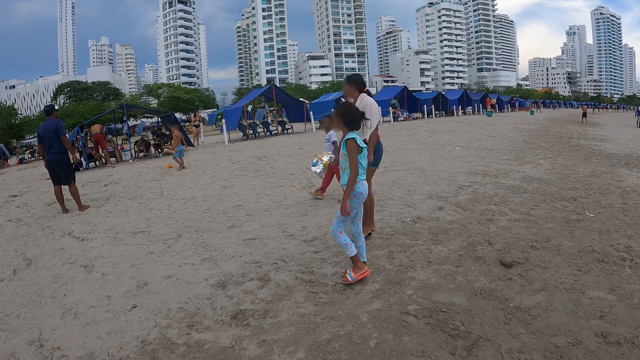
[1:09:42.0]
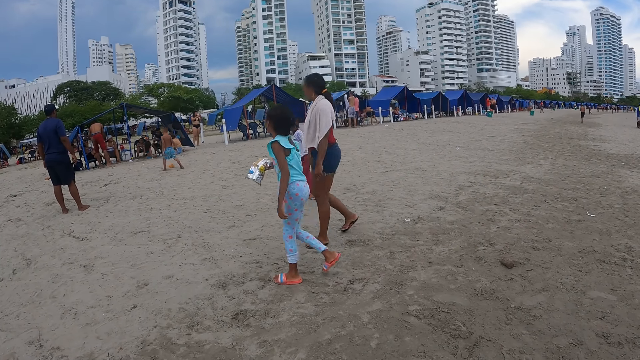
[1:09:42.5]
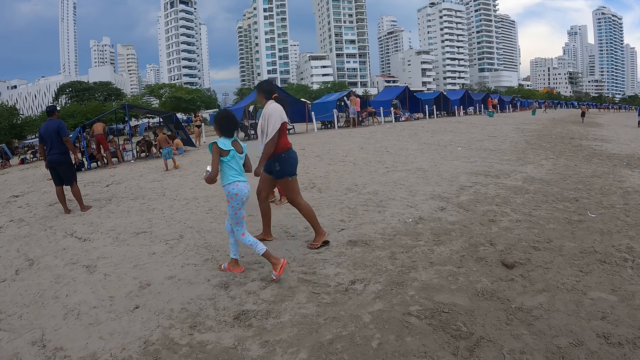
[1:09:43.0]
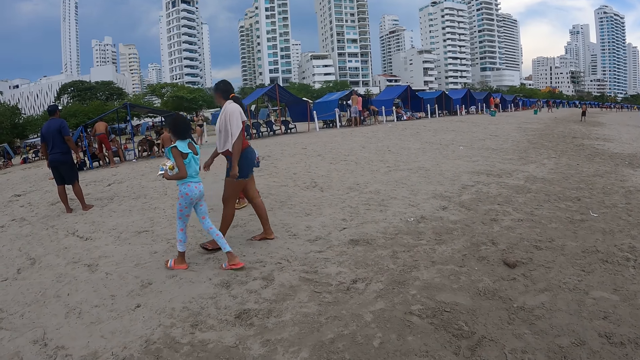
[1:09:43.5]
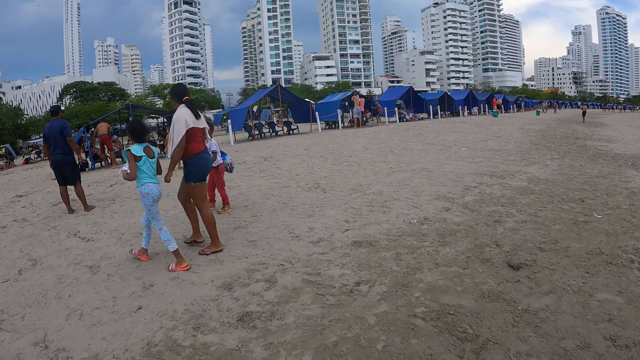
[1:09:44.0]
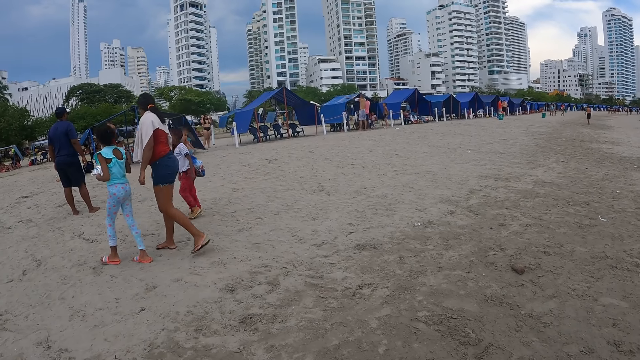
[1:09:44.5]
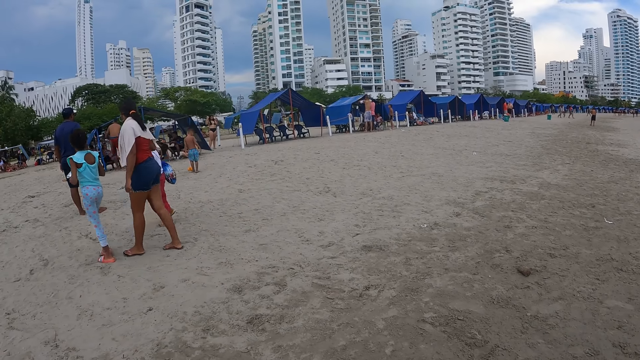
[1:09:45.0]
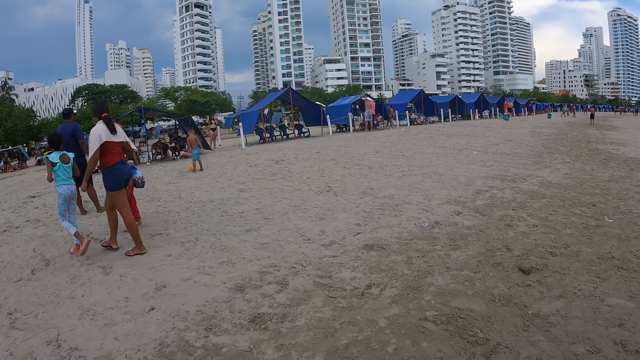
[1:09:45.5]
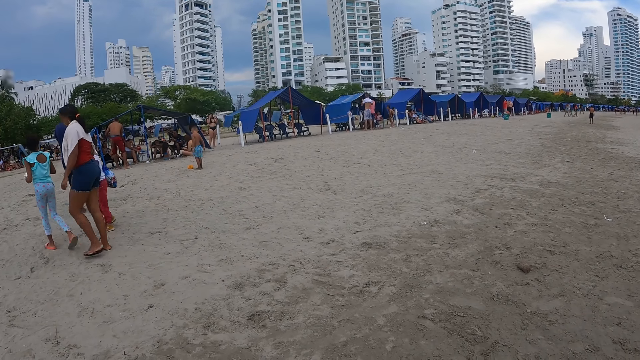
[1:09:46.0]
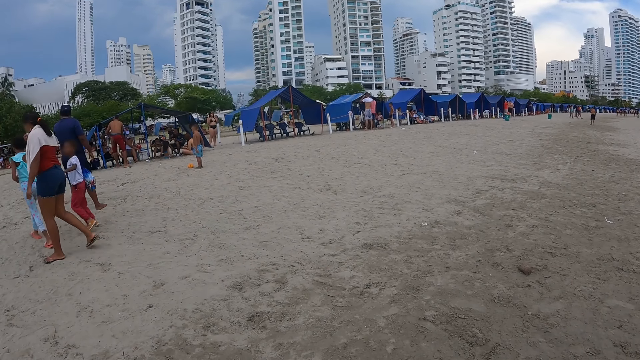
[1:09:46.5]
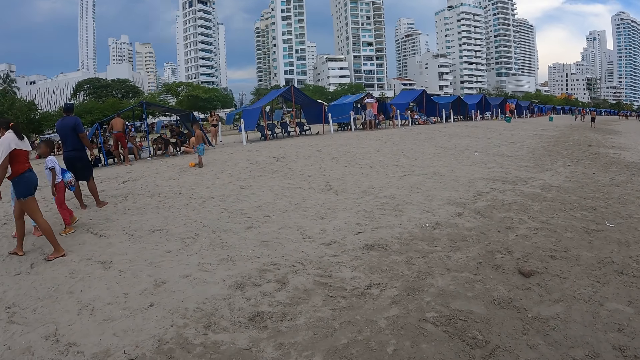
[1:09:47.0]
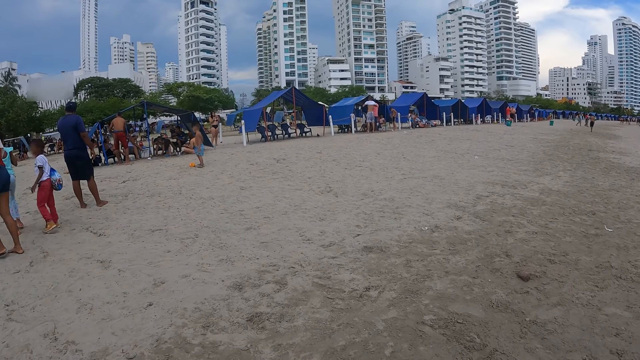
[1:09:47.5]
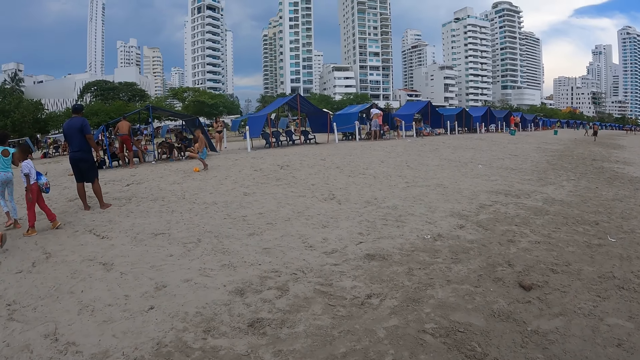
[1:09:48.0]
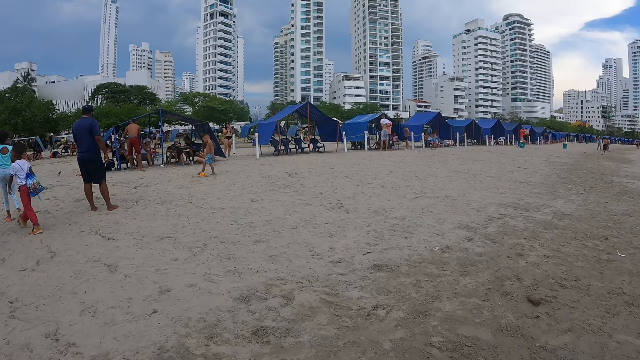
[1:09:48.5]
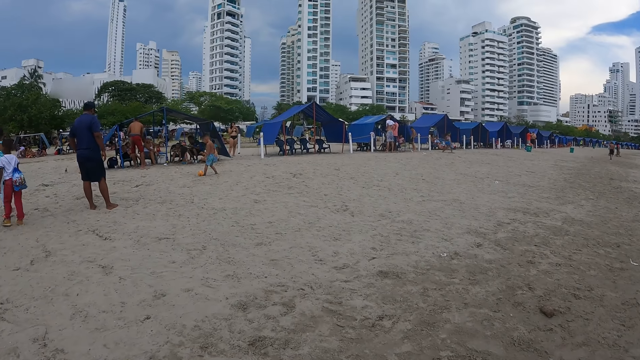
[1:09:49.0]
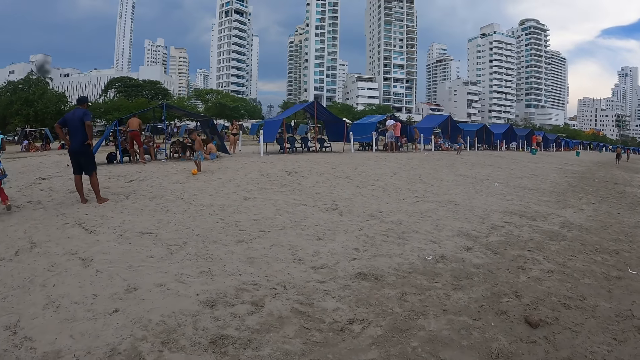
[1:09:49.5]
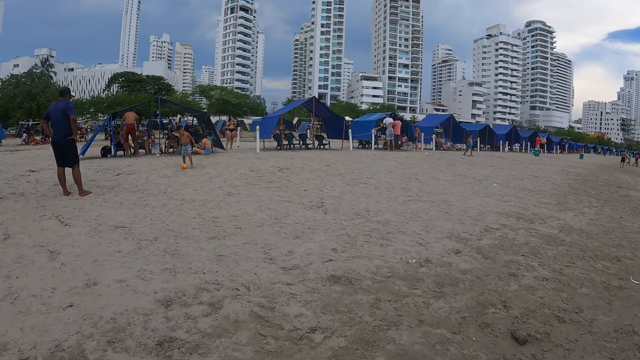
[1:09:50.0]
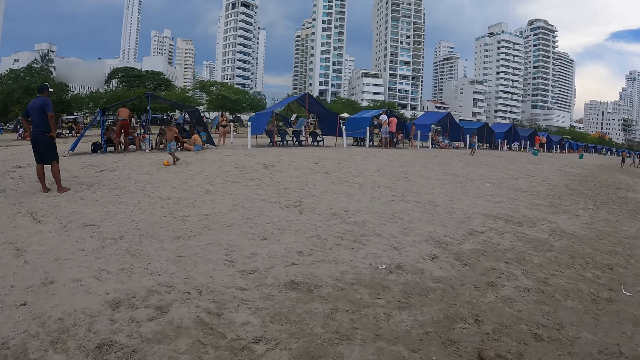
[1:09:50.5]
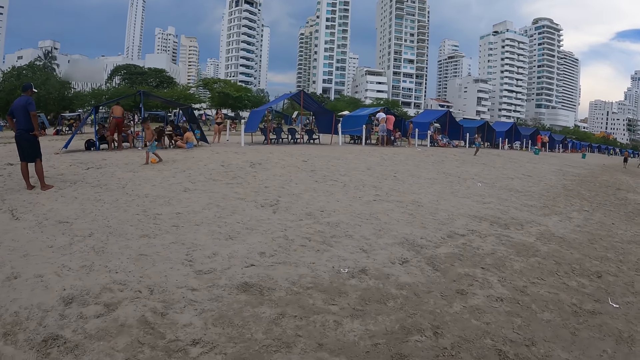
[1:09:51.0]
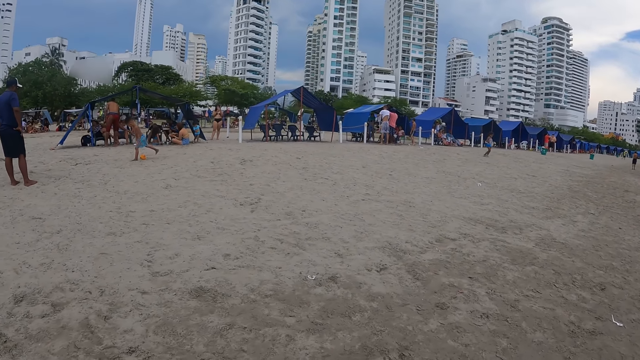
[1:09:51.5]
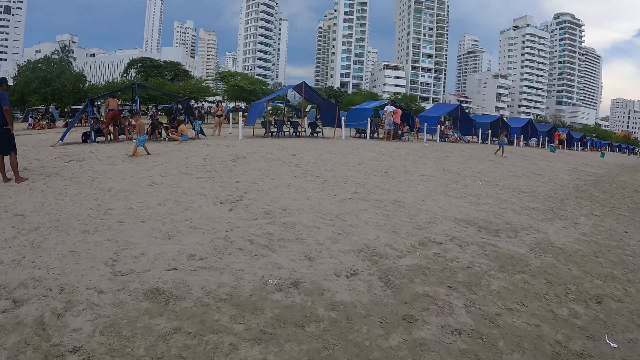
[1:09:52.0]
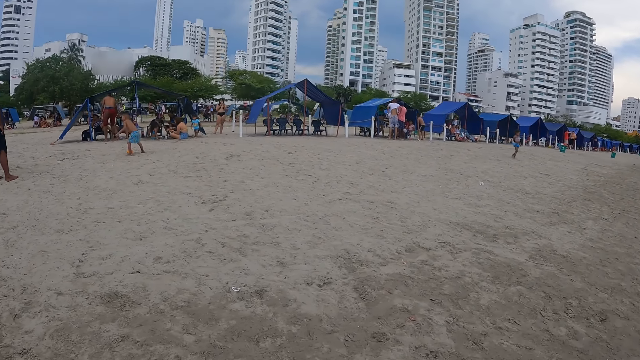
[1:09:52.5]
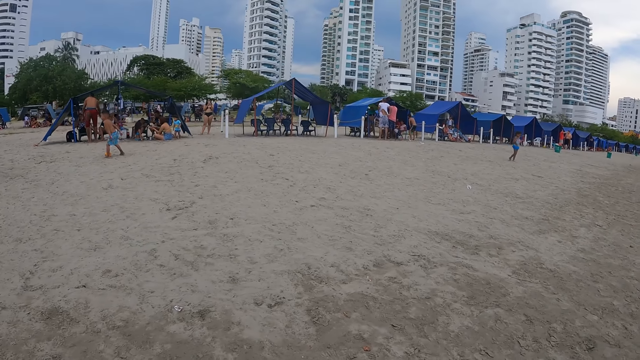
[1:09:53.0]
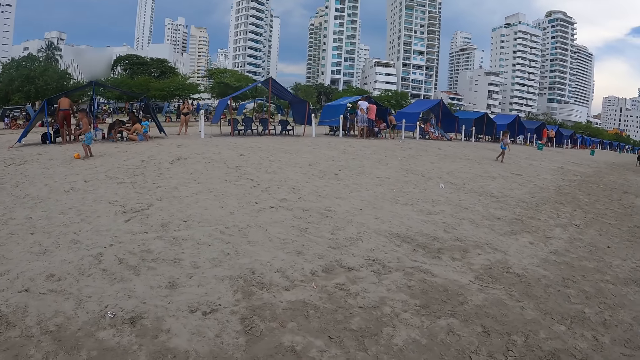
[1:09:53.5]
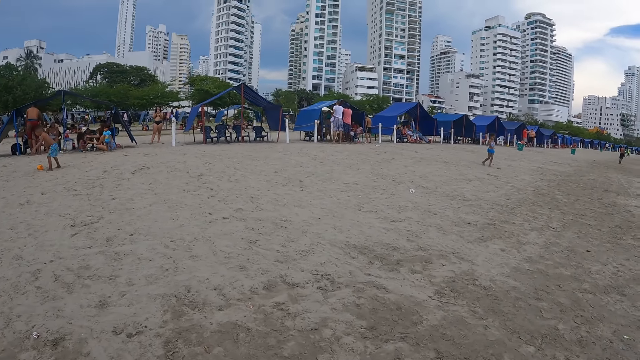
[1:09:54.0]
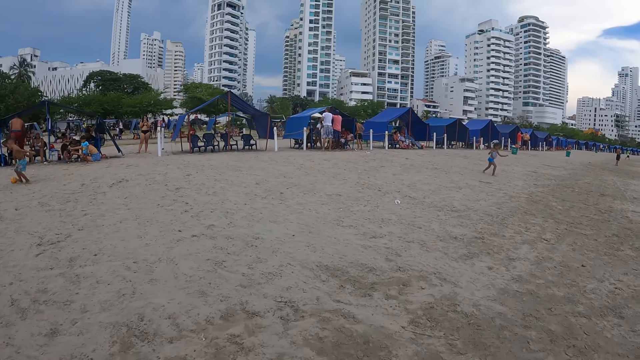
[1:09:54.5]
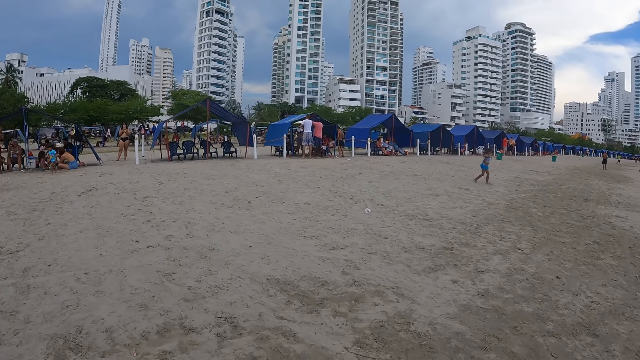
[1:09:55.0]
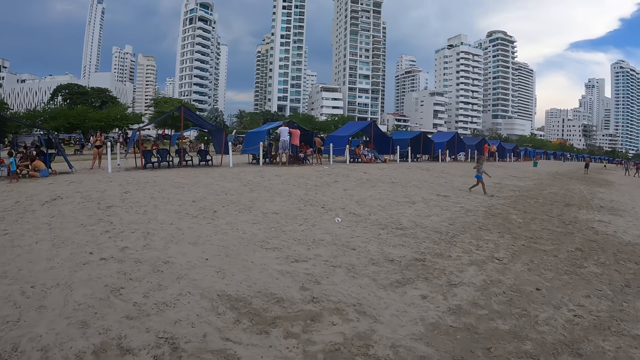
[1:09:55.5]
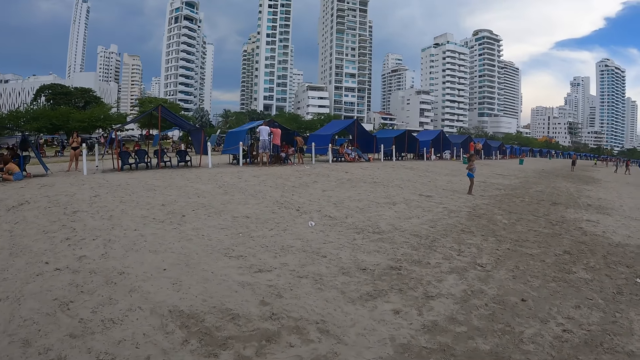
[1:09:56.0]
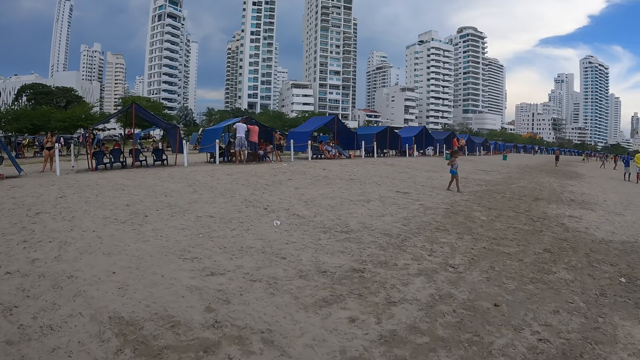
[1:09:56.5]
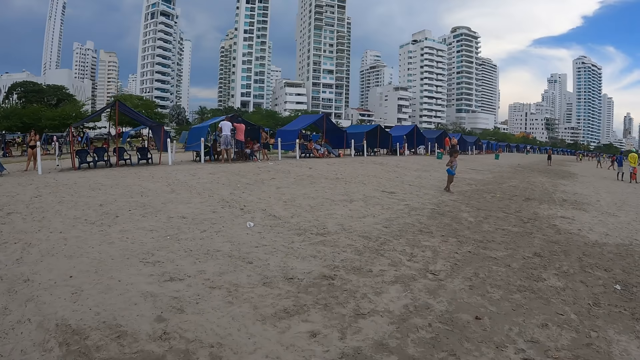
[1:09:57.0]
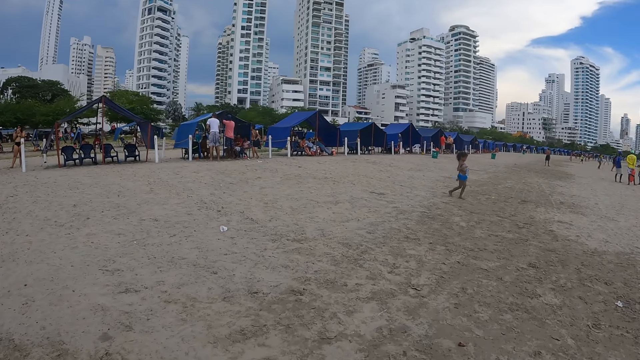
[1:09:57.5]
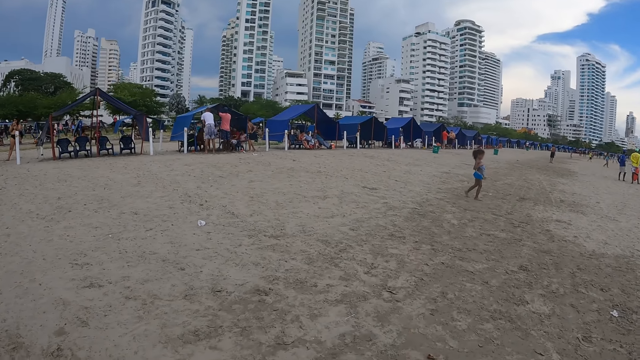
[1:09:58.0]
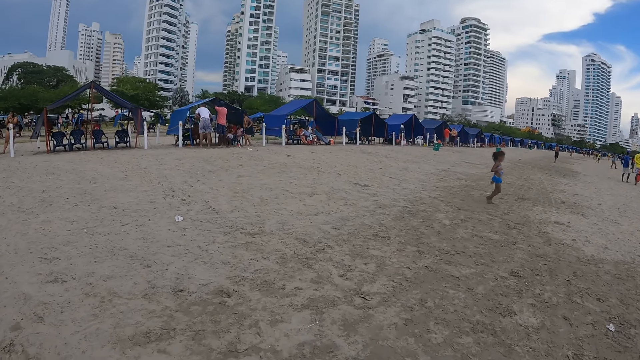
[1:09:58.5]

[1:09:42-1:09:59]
The camera wearer walks around. A girl walks around. The camera wearer walks forward.

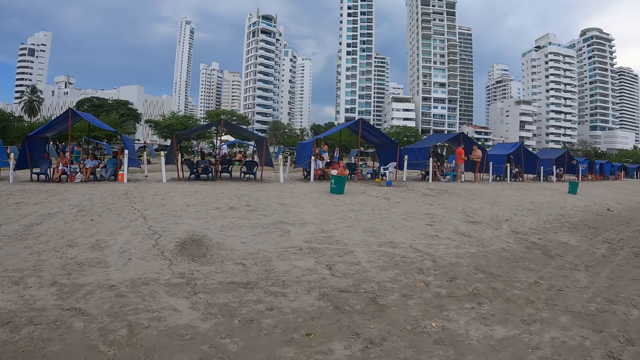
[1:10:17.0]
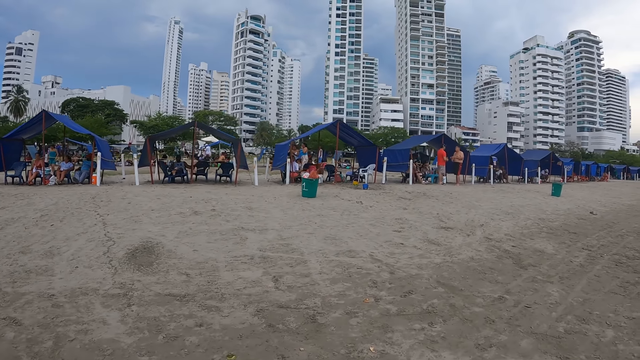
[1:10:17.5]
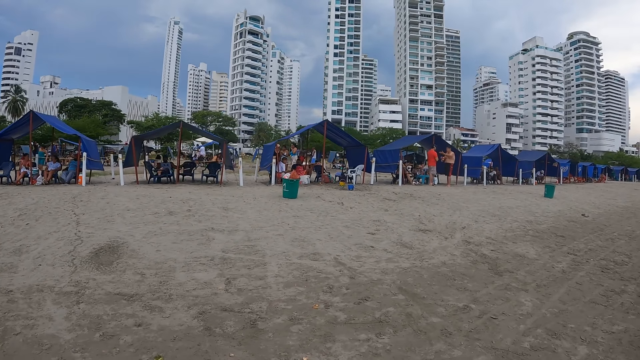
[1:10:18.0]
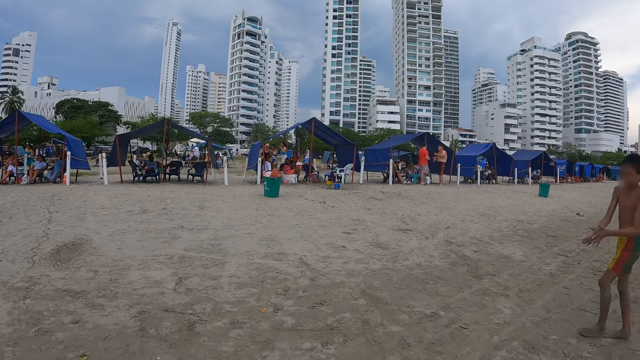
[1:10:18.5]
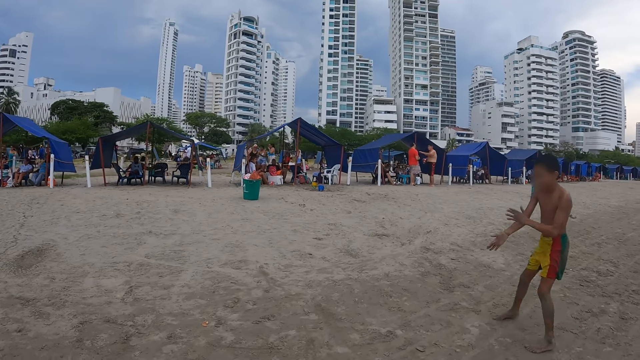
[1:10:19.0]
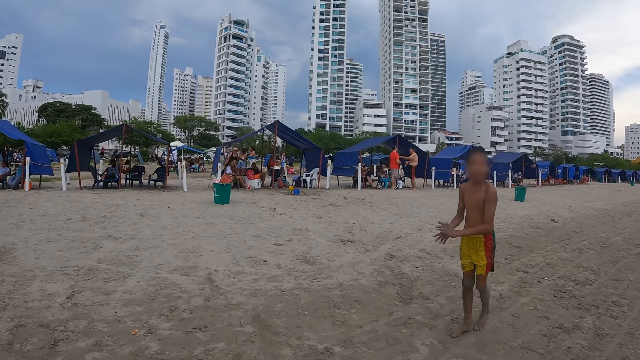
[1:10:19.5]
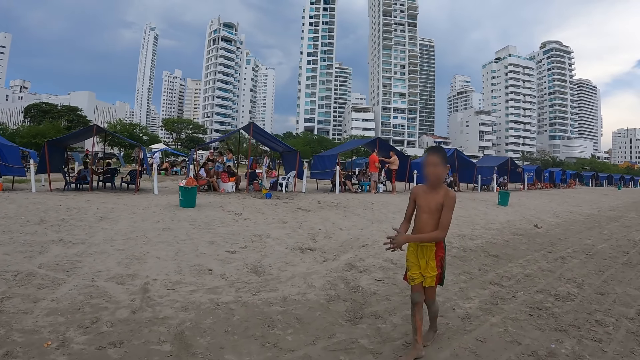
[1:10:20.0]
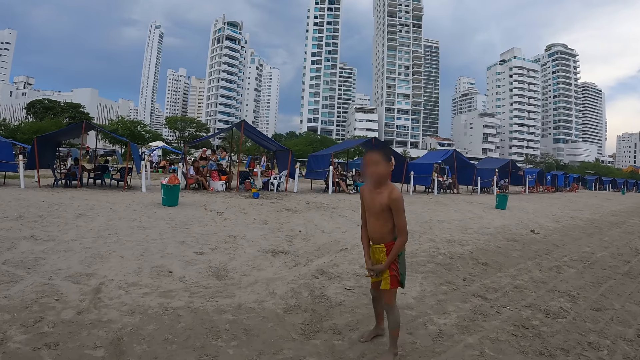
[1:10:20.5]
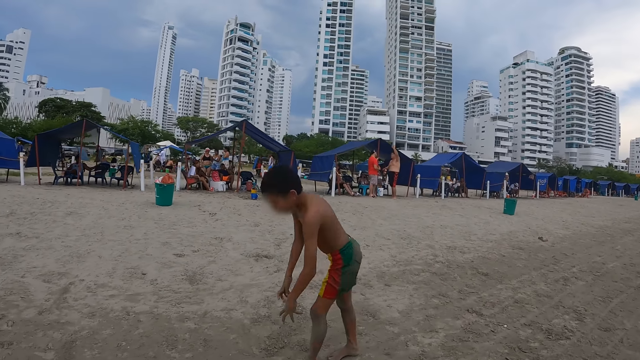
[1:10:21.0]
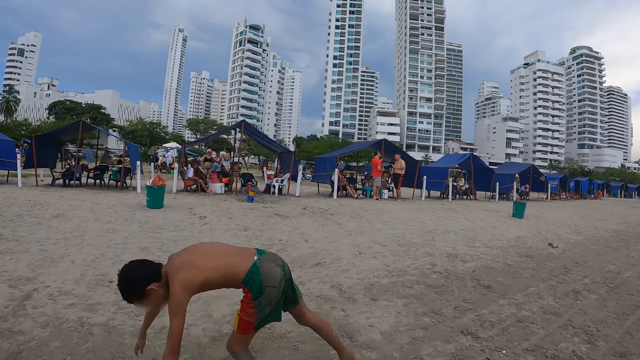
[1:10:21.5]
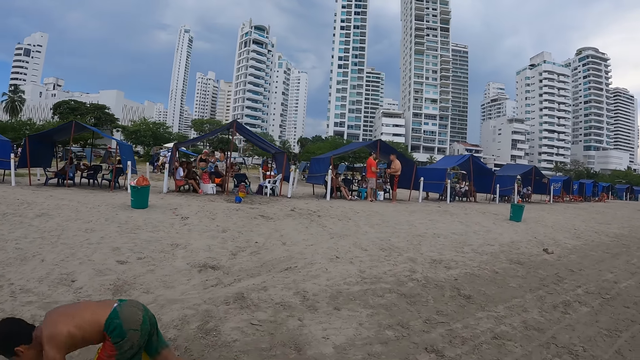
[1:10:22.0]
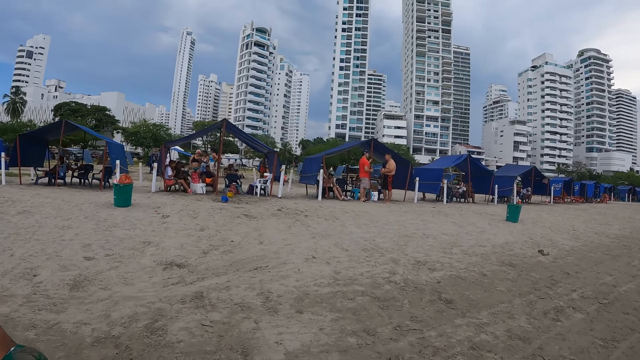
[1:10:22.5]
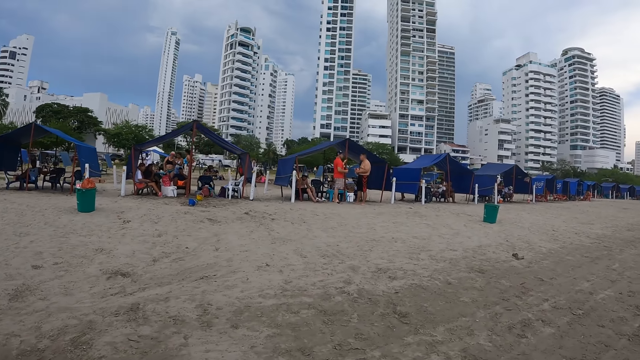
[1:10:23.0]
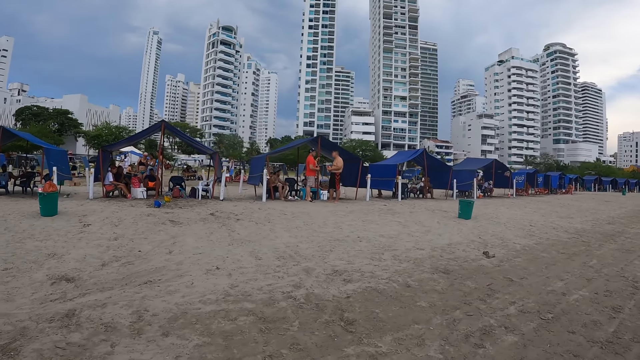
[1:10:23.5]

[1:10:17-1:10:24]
A boy walks around, rubs hands, and leans on the ground.
